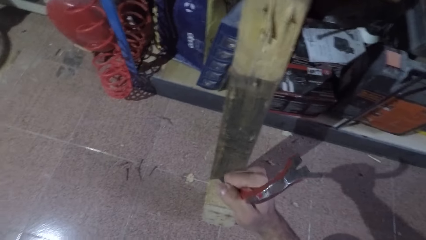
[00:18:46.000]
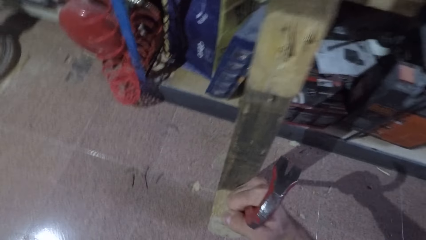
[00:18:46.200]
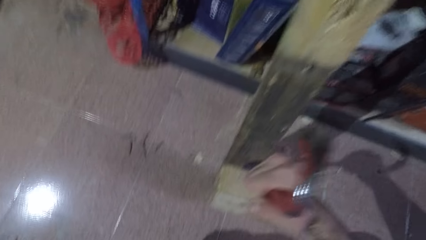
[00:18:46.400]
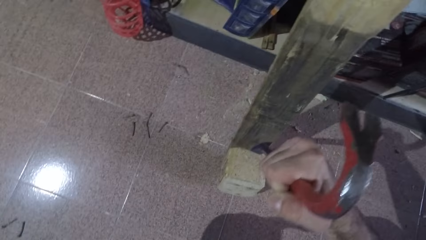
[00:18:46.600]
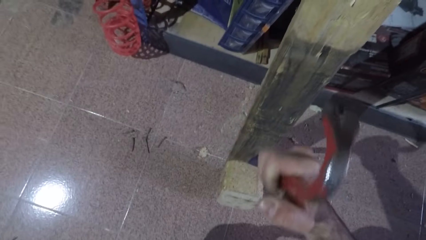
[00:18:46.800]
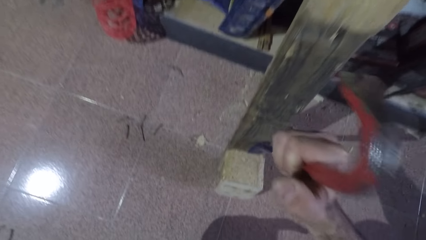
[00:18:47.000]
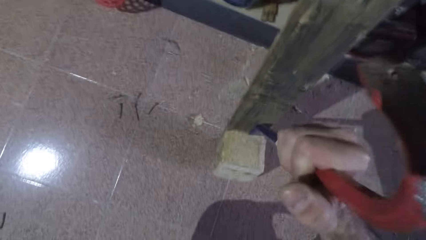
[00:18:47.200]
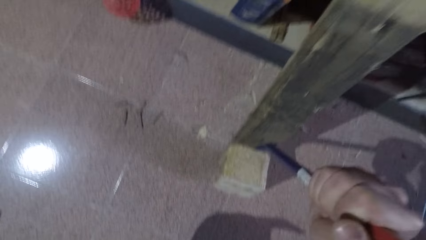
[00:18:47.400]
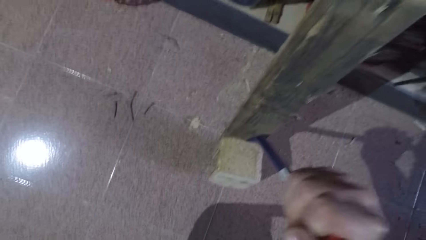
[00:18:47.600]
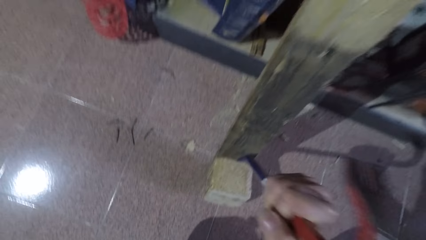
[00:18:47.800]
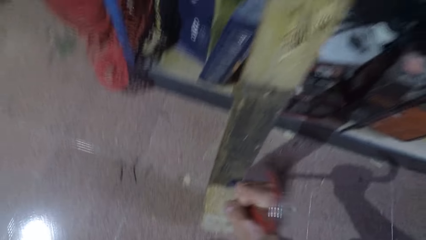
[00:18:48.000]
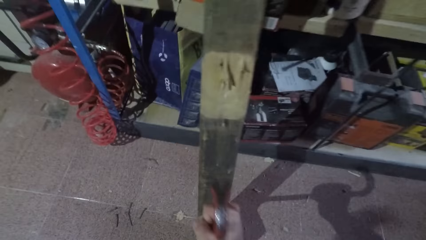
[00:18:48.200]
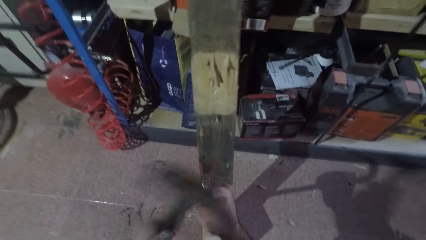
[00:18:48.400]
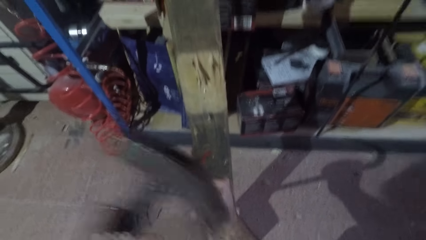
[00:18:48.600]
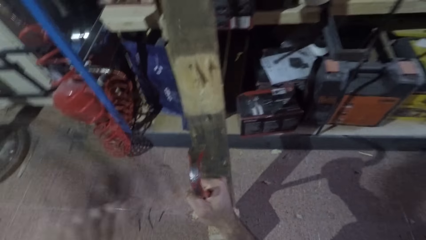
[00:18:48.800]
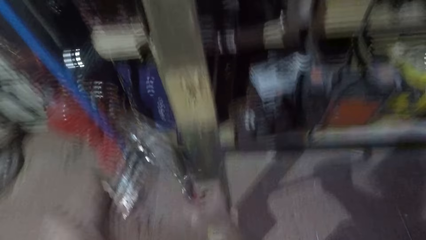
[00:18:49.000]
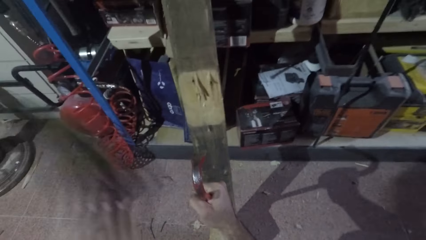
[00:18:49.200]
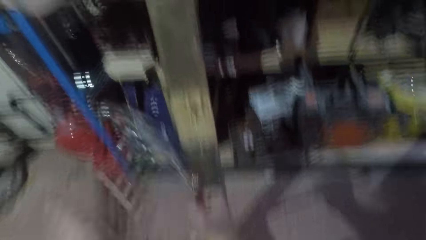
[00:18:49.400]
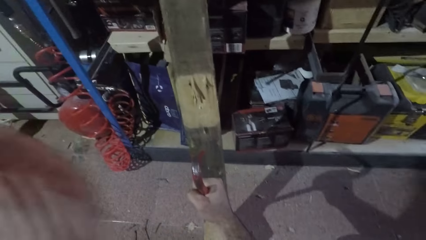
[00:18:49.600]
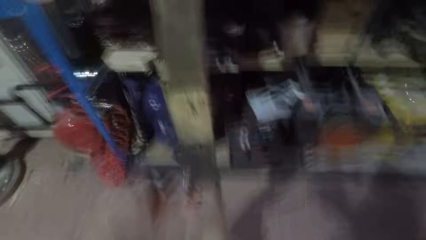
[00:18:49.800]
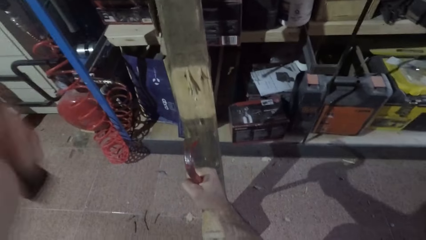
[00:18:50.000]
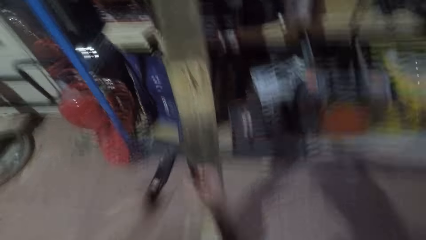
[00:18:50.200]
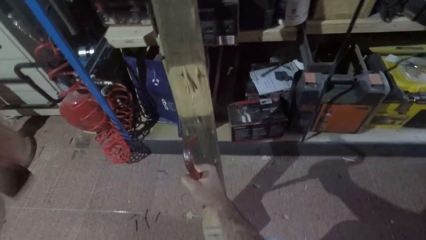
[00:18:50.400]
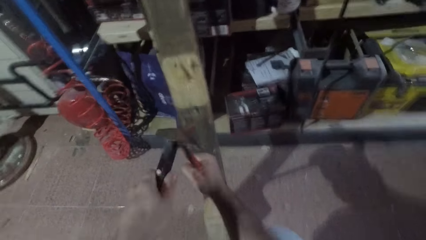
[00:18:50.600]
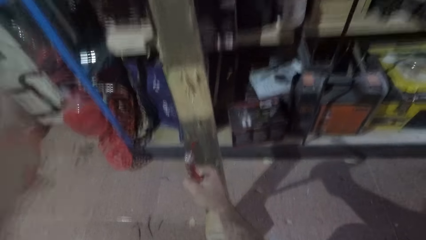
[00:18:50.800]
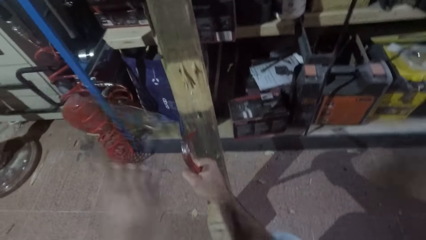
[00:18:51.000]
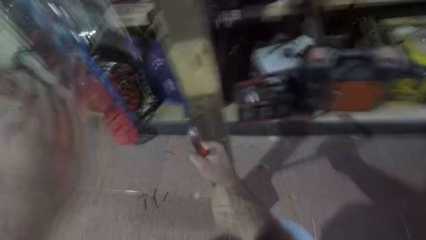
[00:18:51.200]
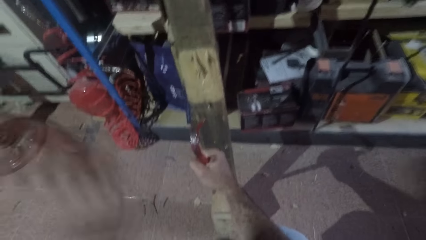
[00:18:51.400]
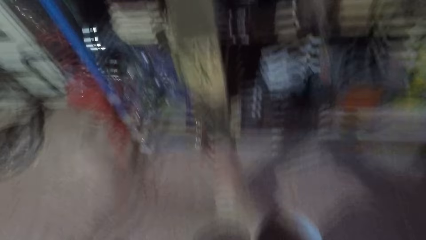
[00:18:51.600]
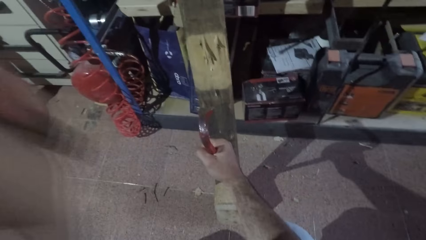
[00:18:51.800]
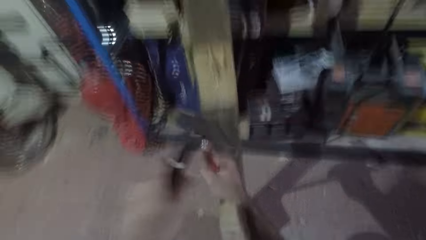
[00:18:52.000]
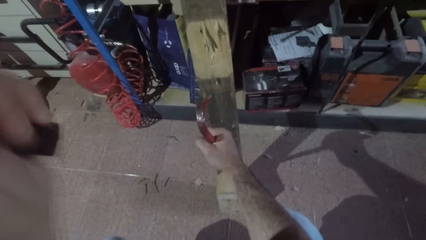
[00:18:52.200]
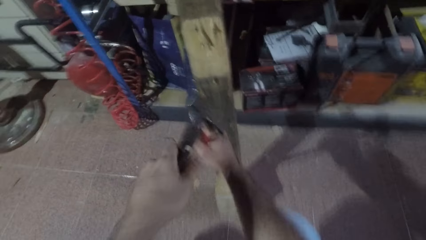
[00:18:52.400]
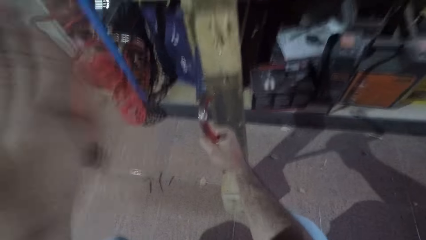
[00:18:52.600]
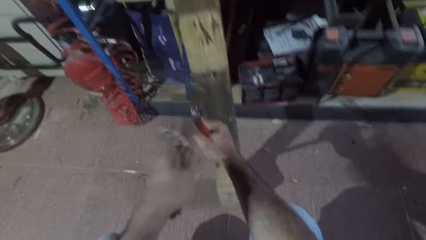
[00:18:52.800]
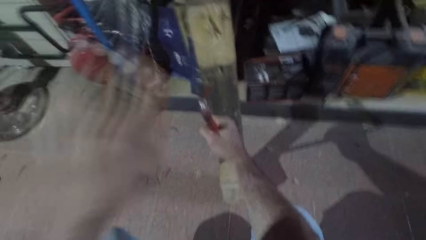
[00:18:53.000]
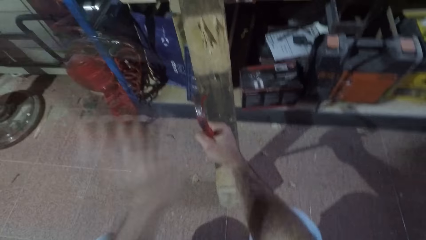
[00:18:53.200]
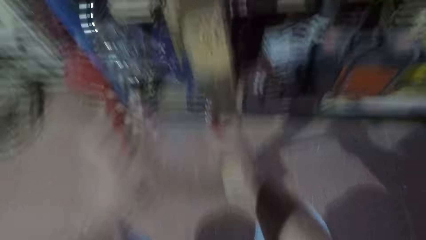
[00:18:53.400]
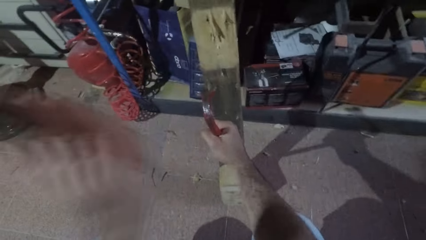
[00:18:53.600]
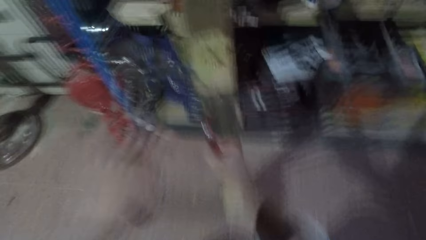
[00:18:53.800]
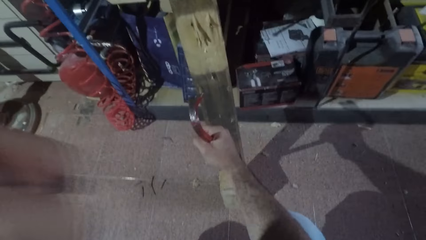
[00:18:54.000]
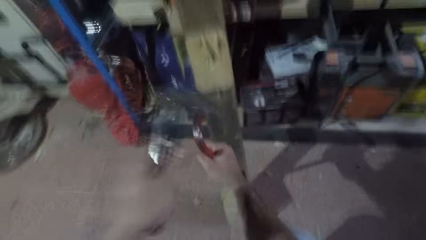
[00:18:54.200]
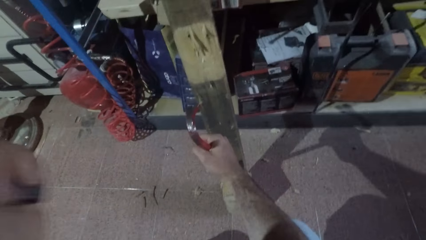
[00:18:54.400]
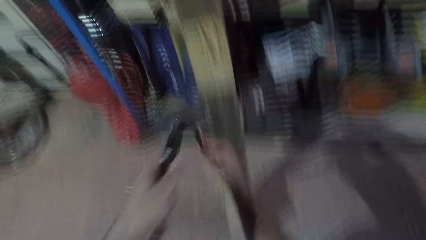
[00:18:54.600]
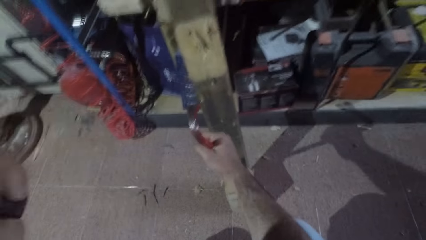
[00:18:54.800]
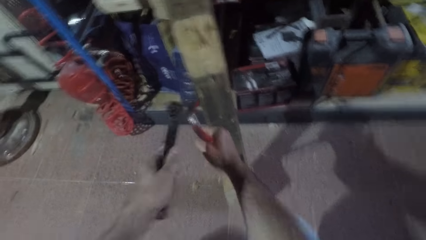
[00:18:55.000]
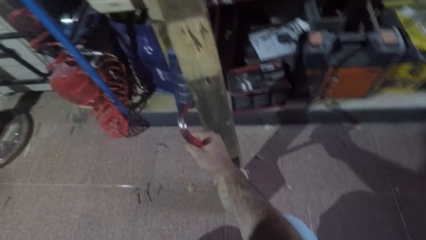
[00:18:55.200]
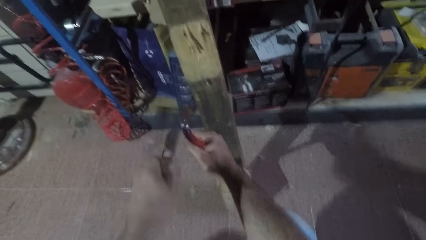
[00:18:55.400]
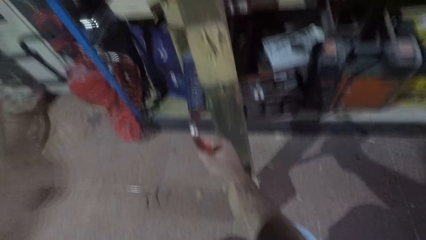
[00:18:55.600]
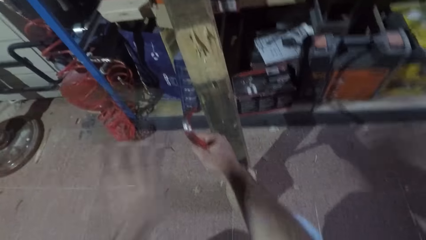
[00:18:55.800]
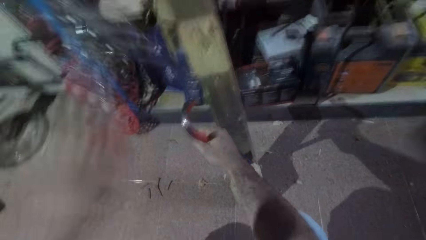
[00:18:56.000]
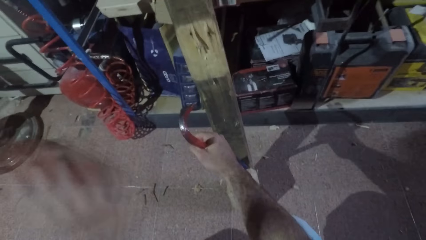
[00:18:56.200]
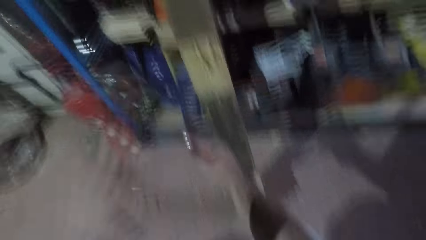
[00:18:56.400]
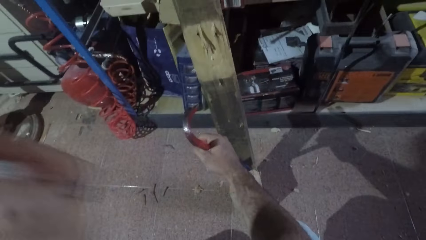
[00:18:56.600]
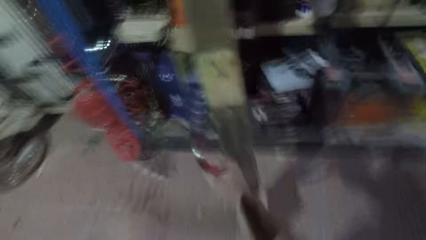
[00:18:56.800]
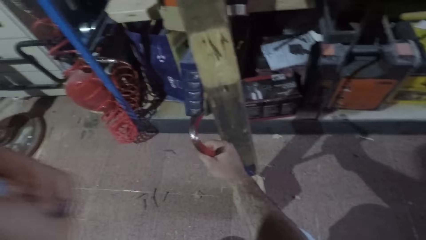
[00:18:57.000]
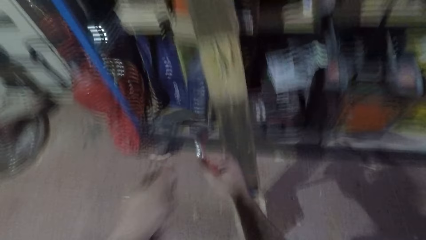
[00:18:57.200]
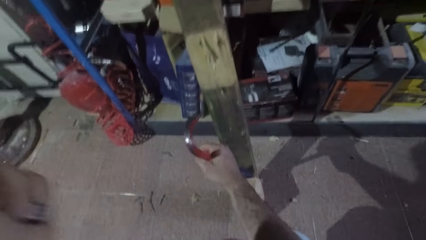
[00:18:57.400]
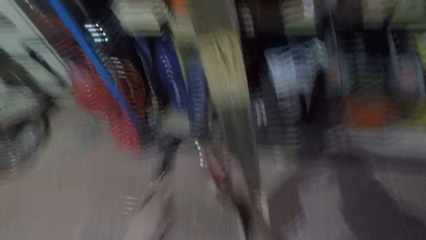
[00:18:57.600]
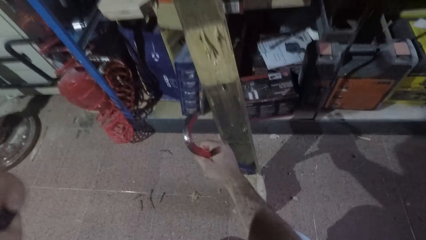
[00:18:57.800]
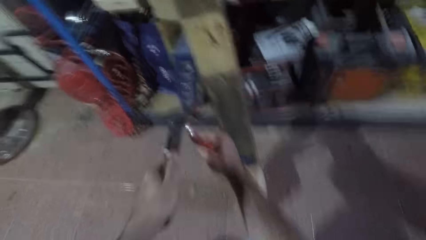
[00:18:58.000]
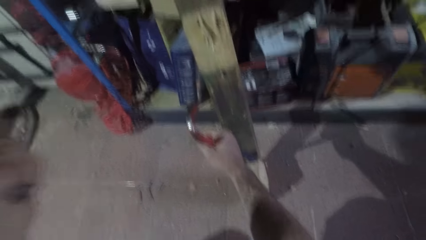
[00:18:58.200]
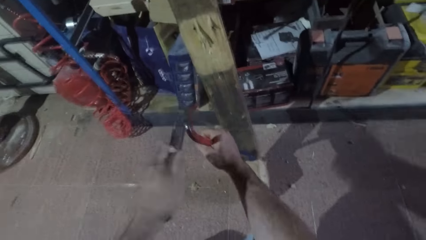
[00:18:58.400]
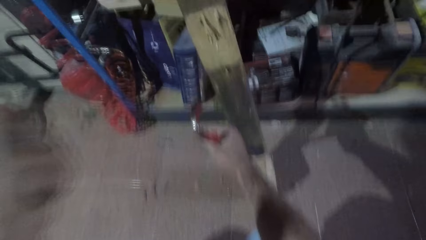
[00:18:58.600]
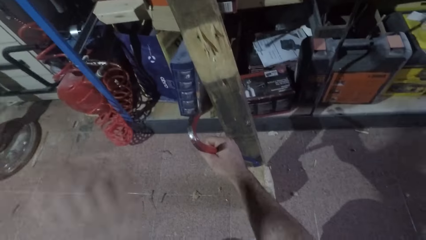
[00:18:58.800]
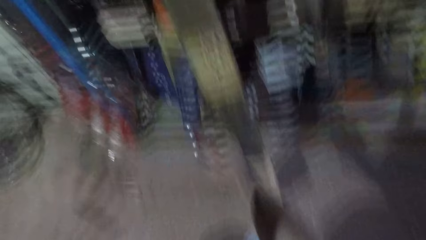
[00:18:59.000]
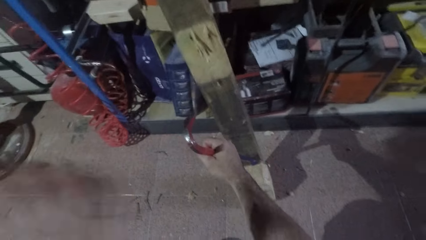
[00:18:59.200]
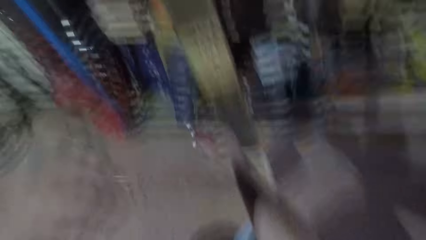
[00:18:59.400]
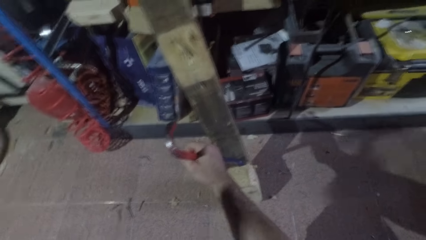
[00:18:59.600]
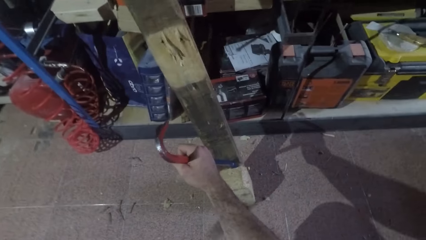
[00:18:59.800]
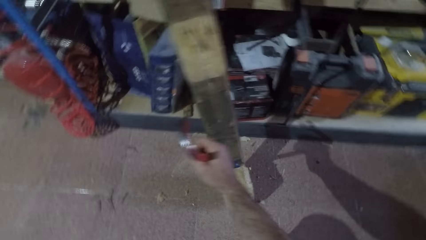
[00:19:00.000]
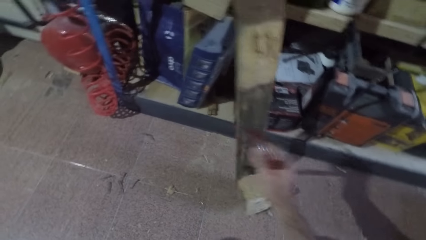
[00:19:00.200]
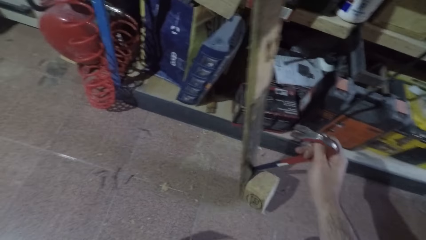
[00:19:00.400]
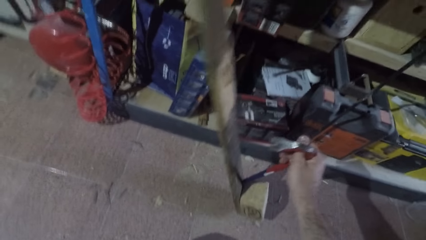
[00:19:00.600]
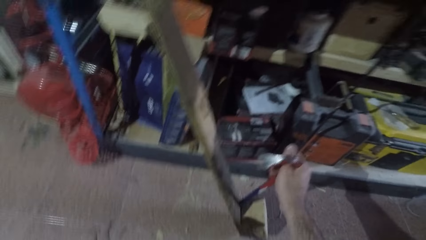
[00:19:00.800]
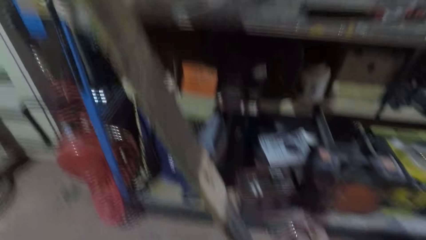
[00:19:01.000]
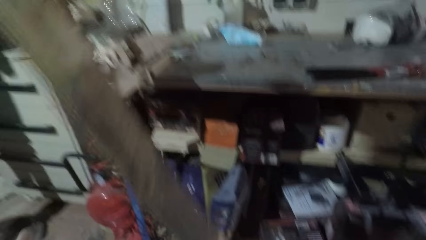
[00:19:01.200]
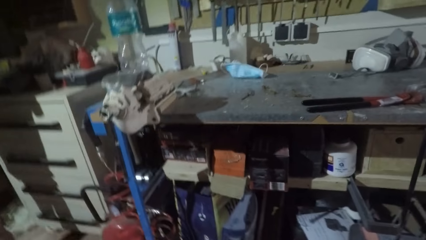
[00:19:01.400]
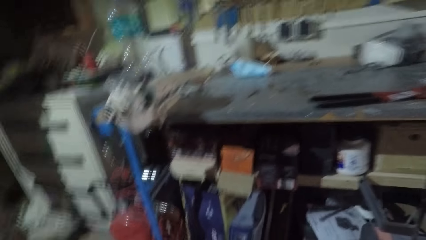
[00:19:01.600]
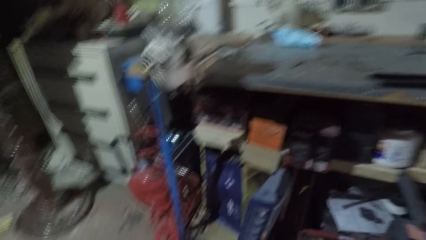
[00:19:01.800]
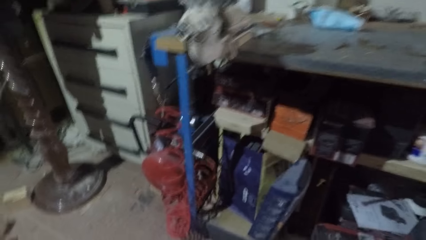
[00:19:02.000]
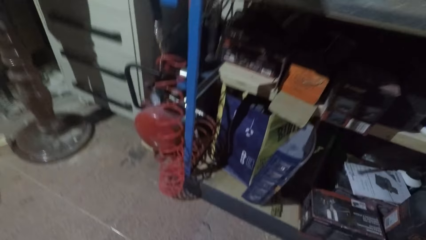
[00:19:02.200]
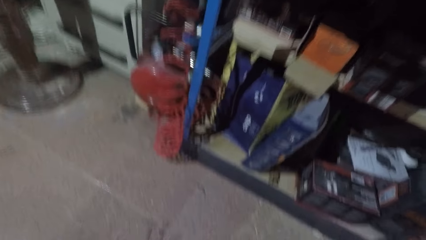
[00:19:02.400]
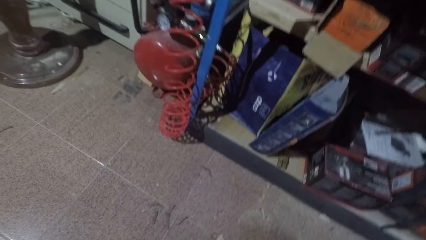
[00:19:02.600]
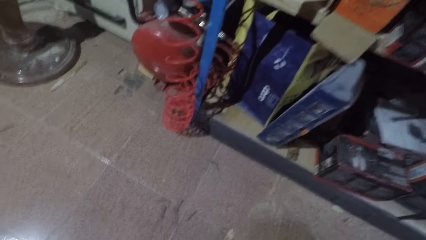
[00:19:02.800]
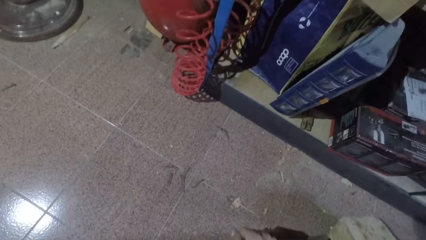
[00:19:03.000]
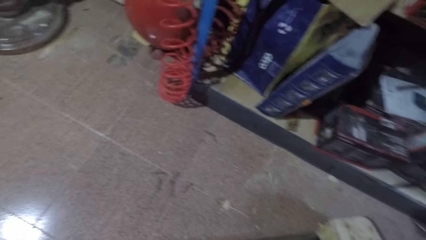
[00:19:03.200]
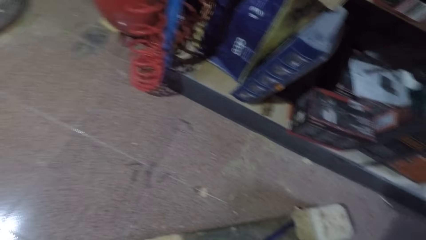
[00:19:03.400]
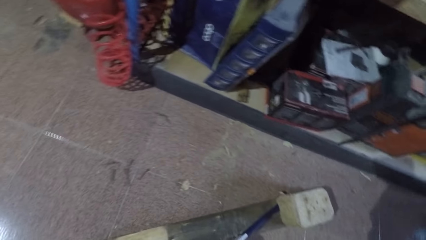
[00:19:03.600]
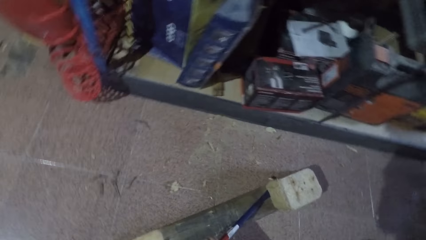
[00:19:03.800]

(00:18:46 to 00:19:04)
The camera wearer puts the crowbar between the wood cube and the rectangular wood. They hit the hammer on the crowbar. They stop hitting the crowbar. They place the rectangular wood on the floor.
